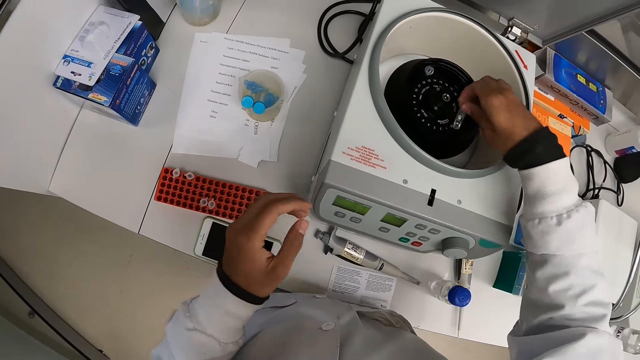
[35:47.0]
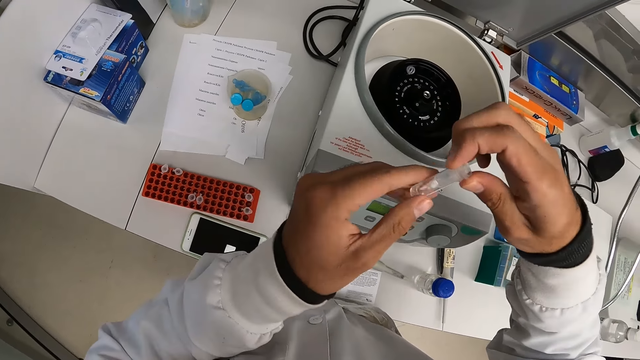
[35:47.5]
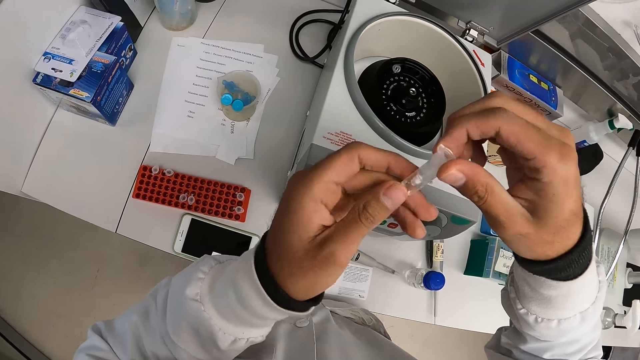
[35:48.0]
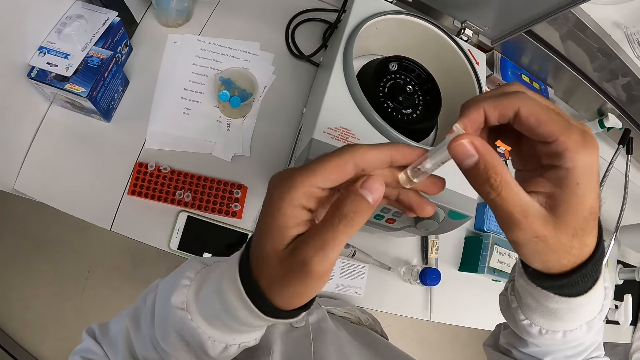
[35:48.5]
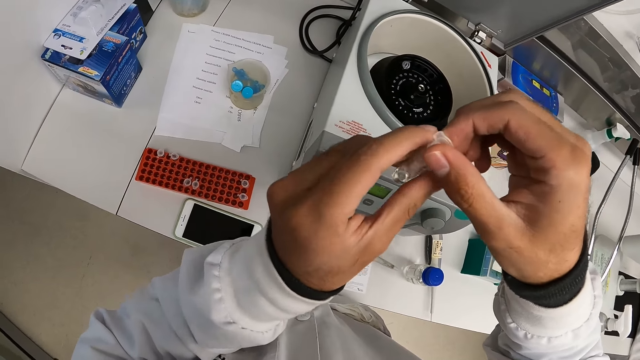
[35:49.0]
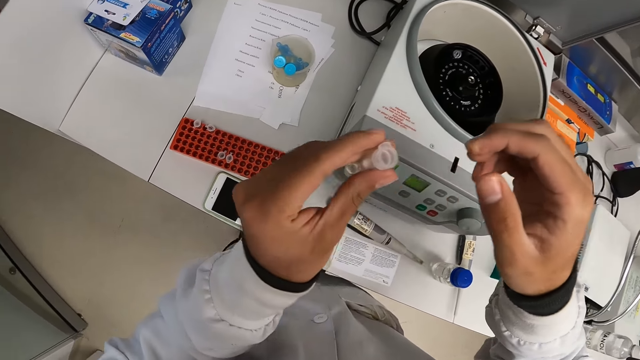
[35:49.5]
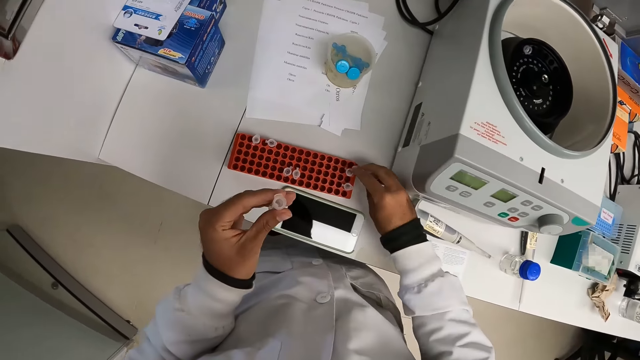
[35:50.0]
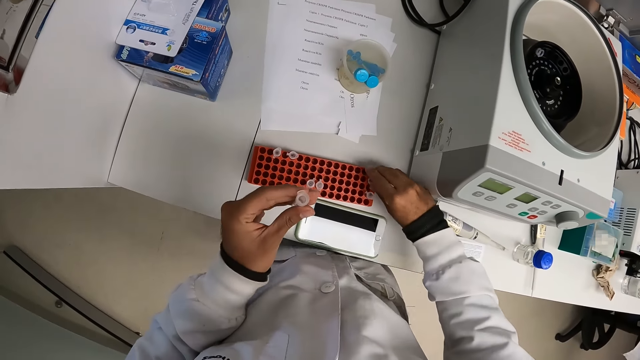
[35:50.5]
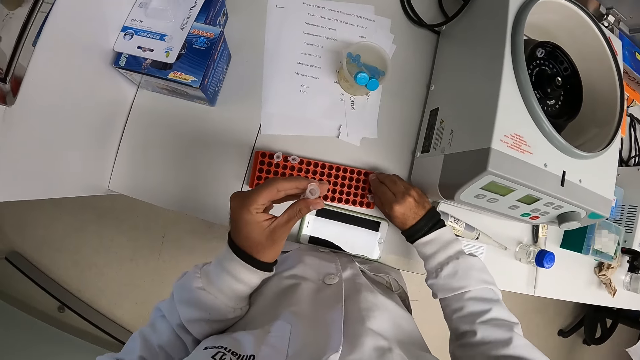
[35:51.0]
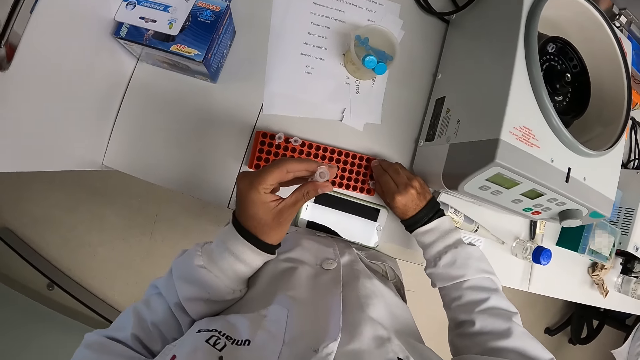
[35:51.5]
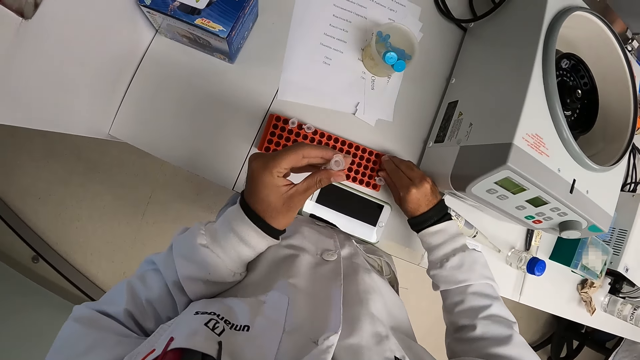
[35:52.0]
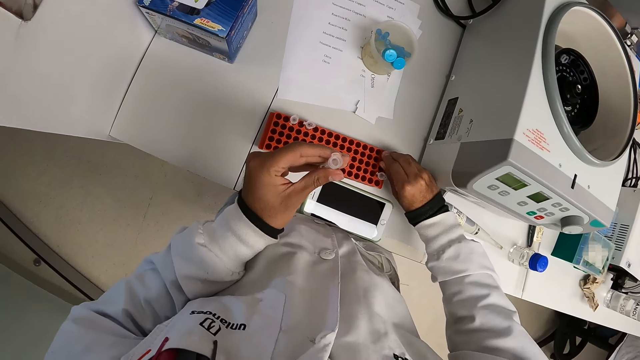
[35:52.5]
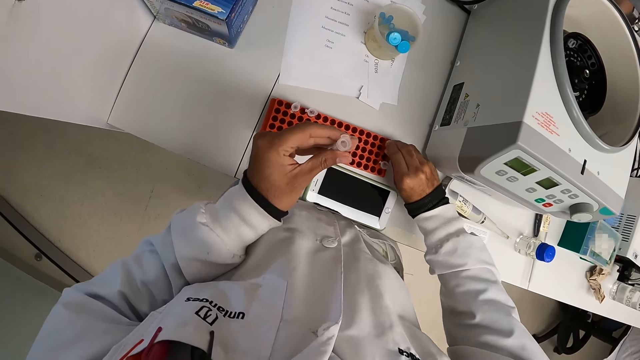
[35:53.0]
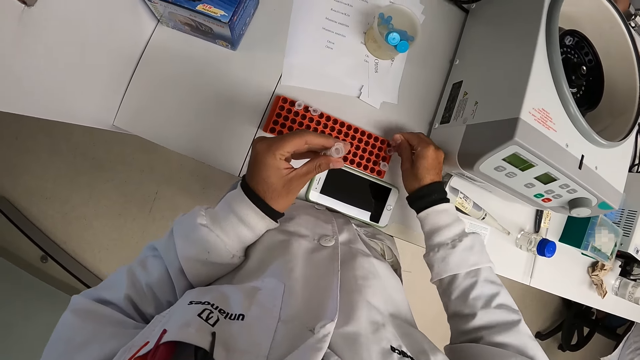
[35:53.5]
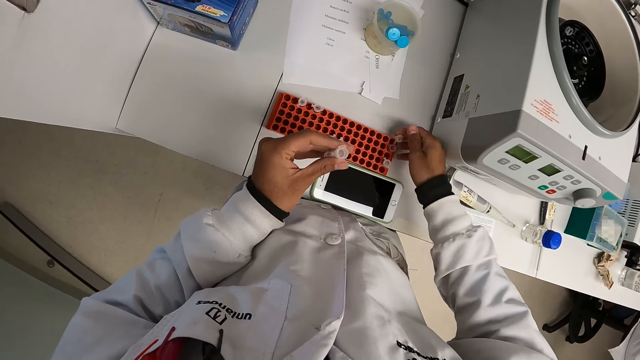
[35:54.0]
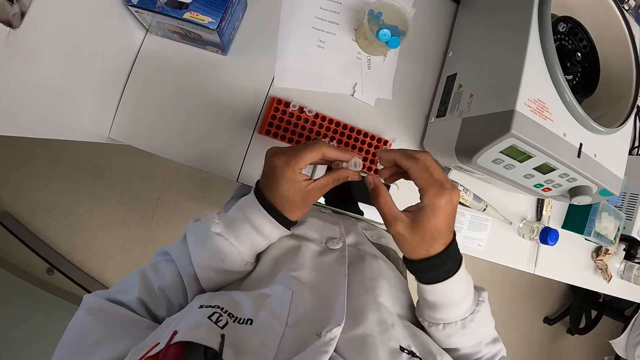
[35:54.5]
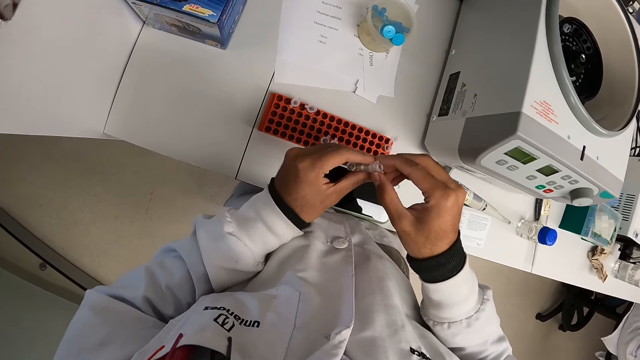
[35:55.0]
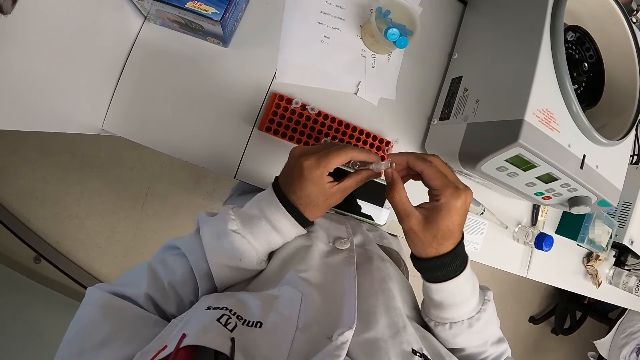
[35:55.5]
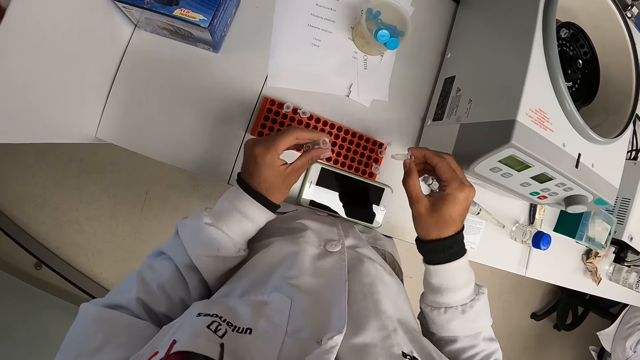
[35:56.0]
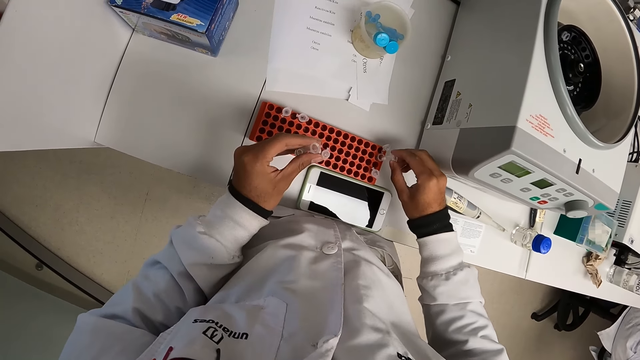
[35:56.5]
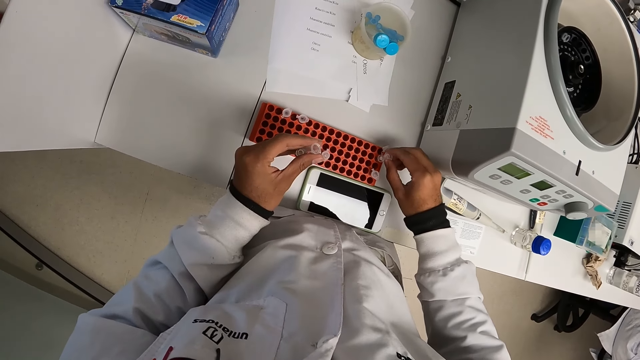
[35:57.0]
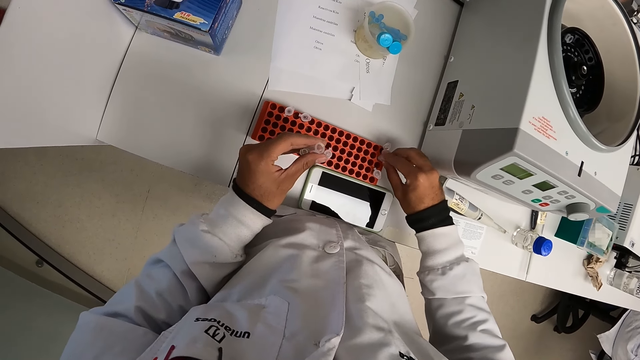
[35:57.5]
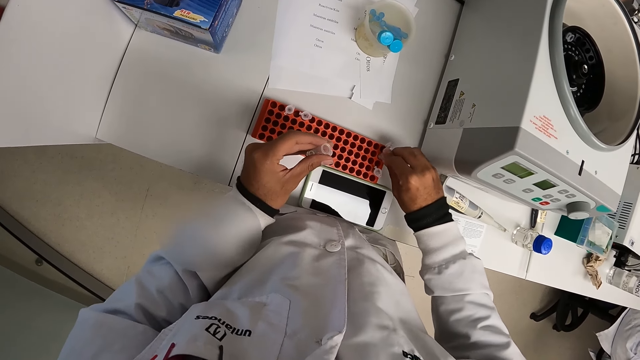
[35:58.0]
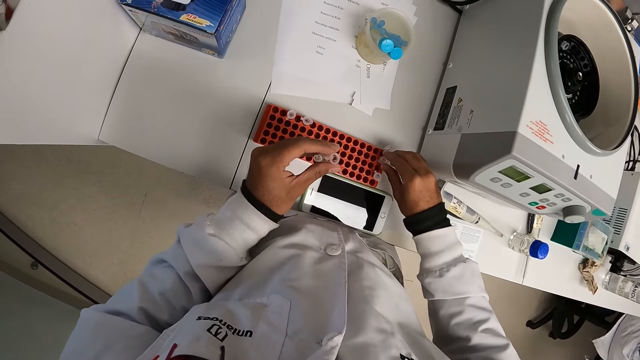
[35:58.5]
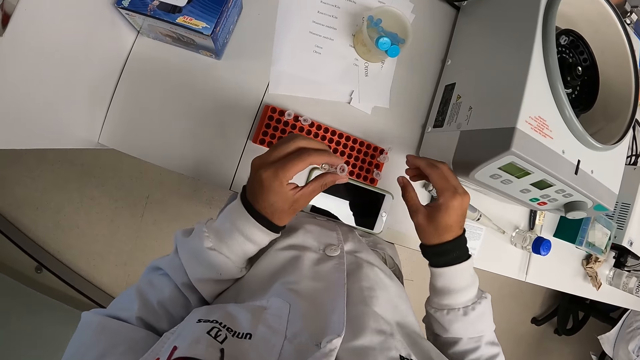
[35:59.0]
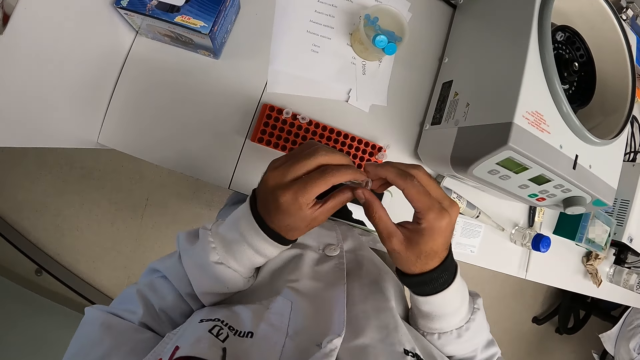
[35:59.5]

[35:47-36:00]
The camera wearer holds the tube with both hands. He looks at the test tube. He holds the tube with his right hand. He opens the test tube lid. He removes the Durham tube in the test tube. He holds the tube with both hands. He puts the Durham tube in the test tube. He inserts the tube in the tube rack on the white table with his right hand.

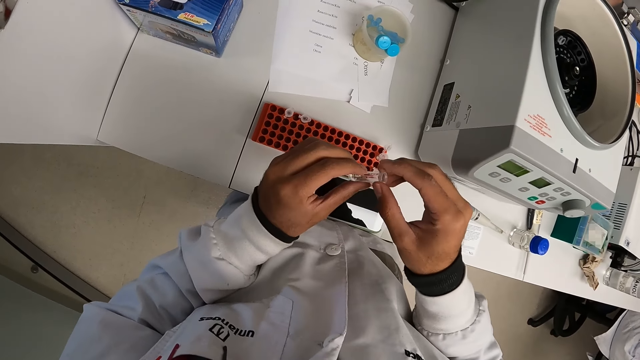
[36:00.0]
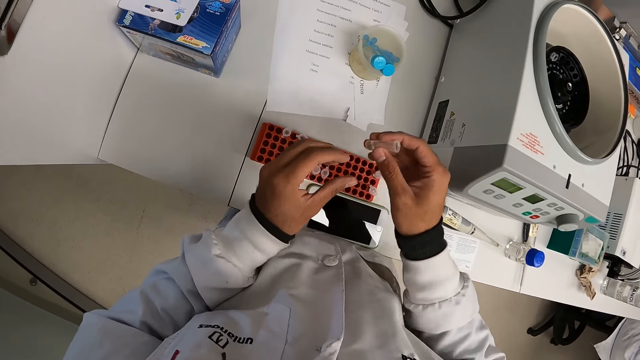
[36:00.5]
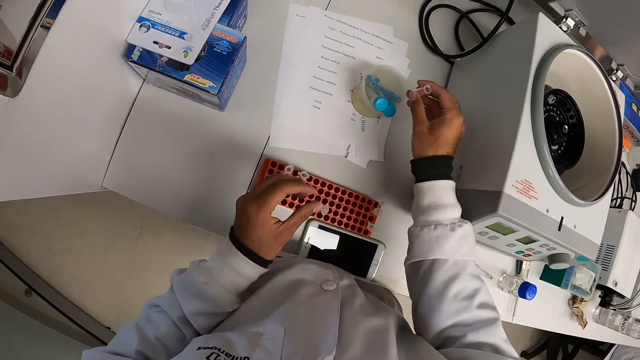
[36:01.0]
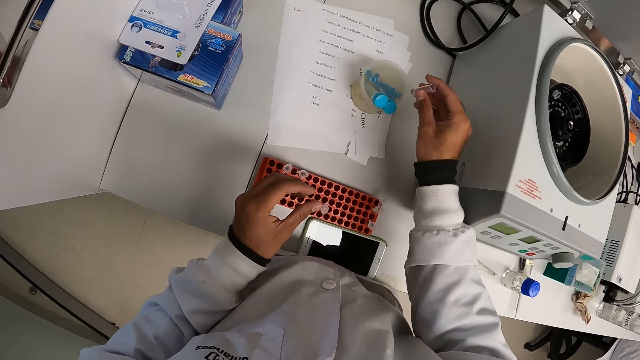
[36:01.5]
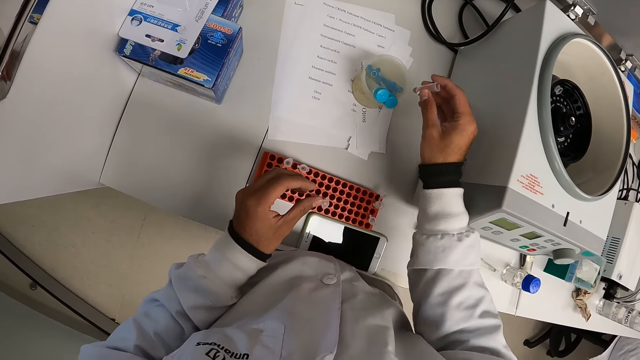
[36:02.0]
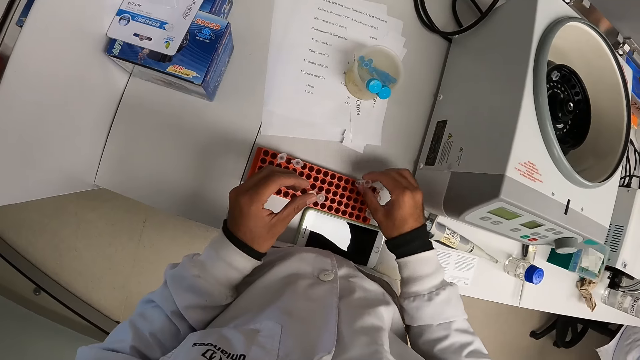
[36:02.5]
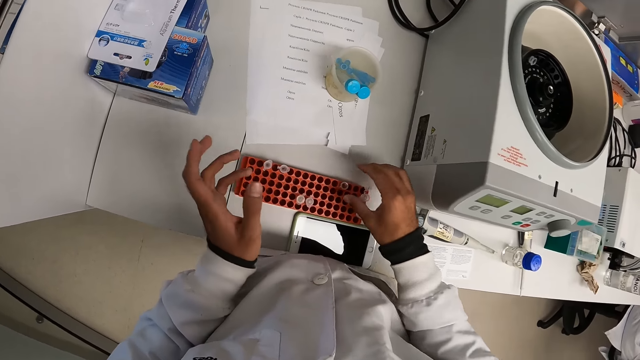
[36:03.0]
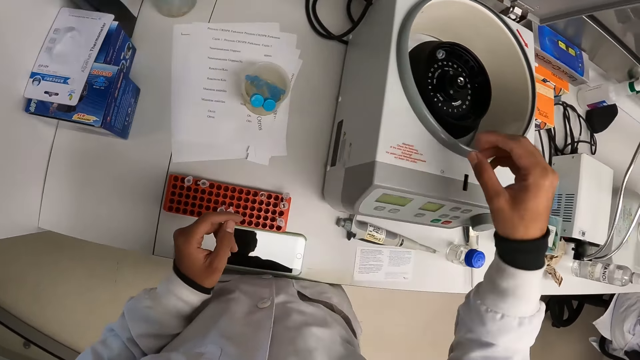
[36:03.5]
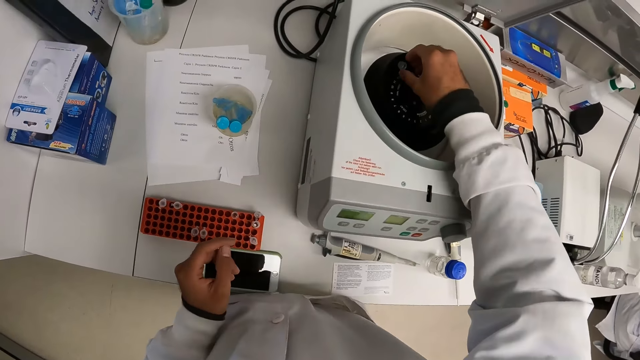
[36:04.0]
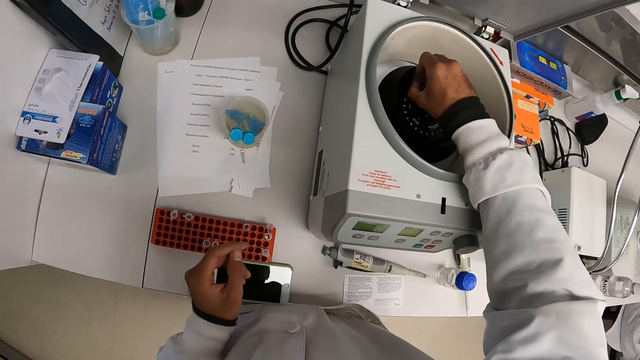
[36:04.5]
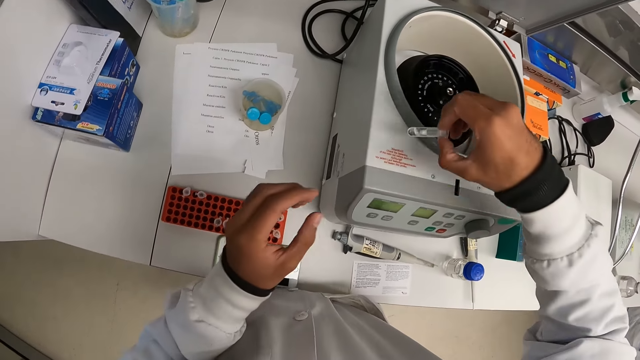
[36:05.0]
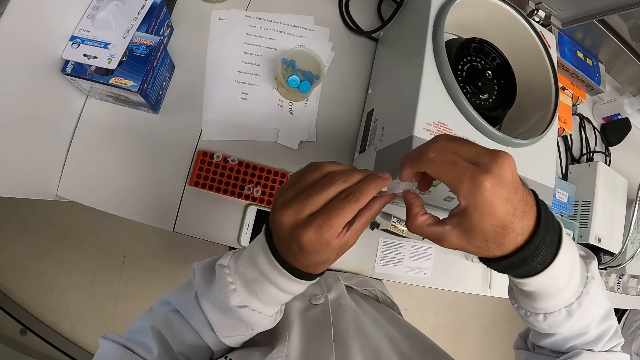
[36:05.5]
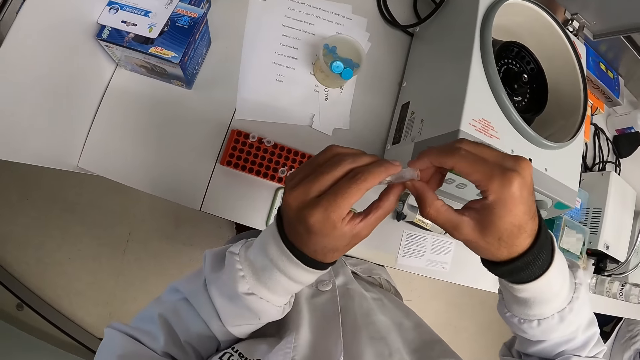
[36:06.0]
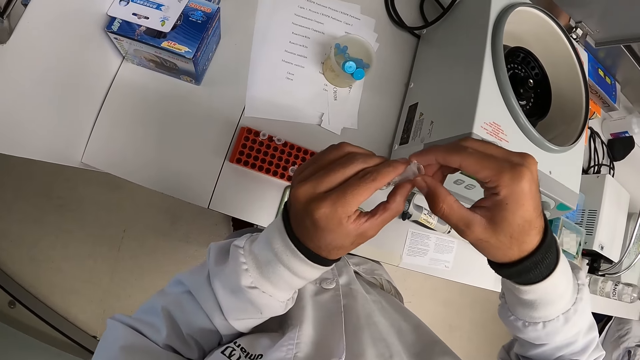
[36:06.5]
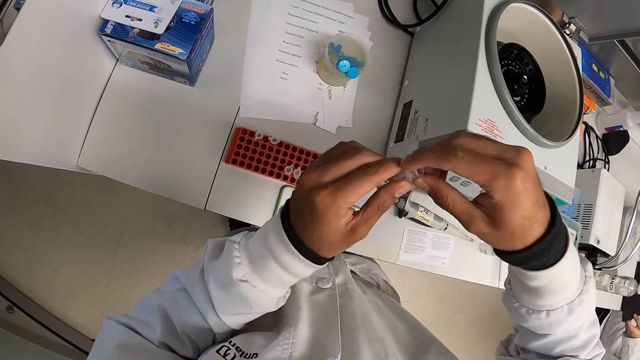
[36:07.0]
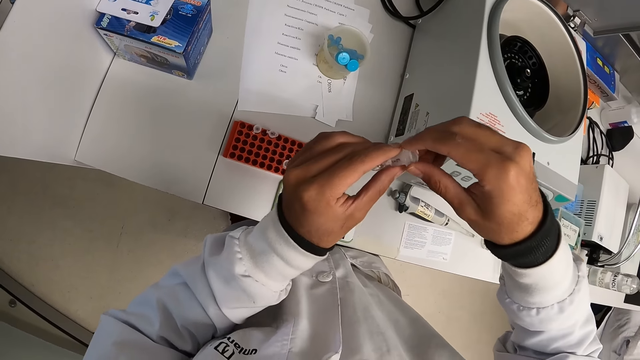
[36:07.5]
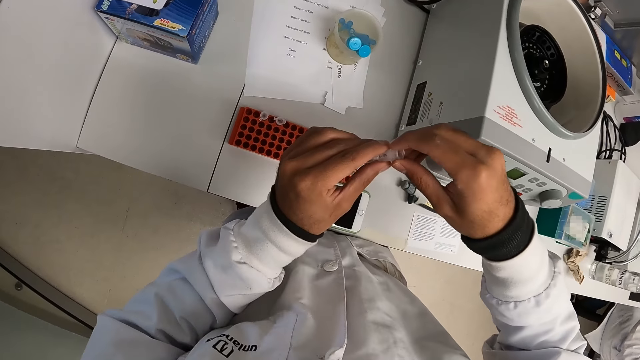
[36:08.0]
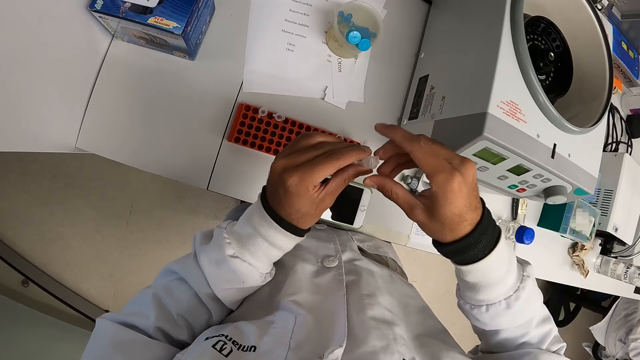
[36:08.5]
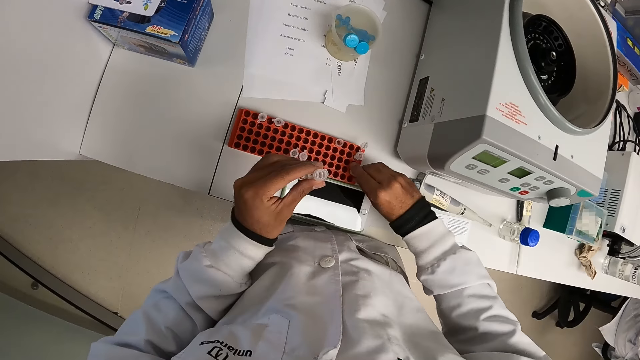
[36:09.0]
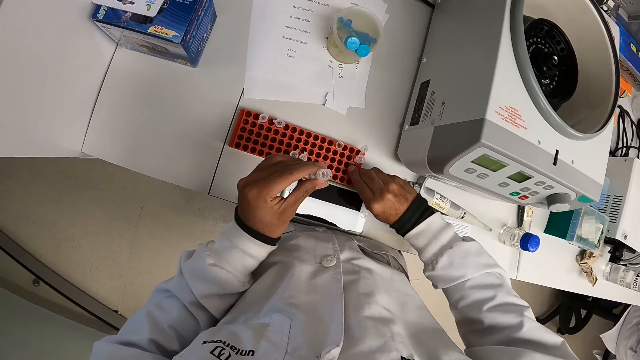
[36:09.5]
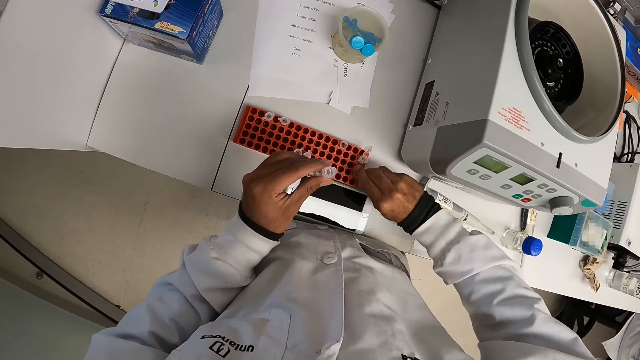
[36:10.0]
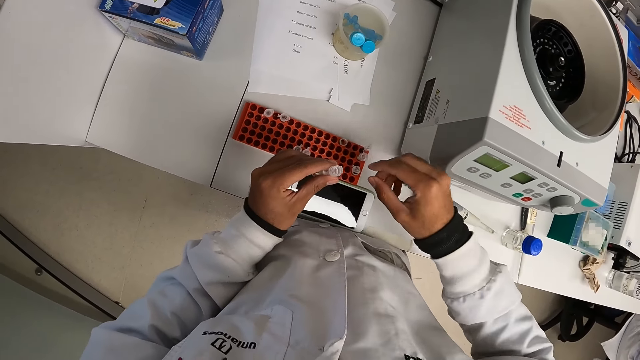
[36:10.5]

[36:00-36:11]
The camera wearer looks at the test tube. He puts the test tube in the test tube holder. He brings out a tube from the rotor with his right hand. He holds the tube with both hands. He opens the test tube lid.
